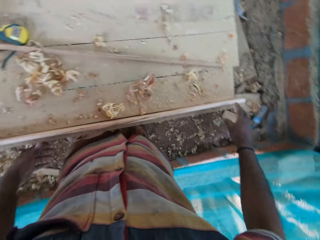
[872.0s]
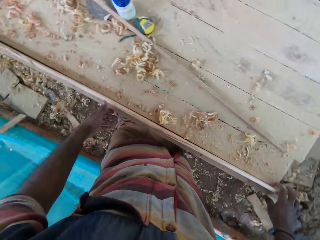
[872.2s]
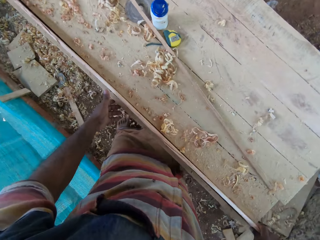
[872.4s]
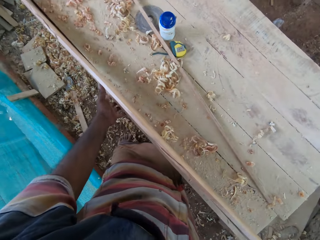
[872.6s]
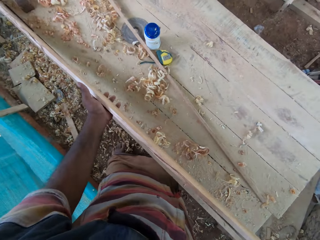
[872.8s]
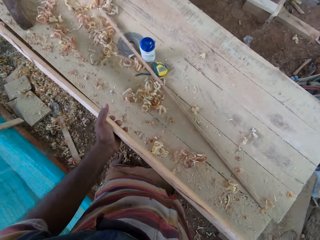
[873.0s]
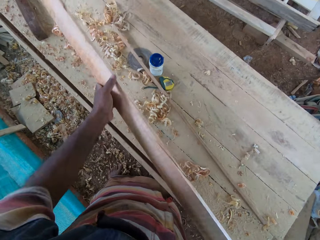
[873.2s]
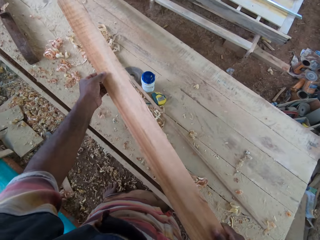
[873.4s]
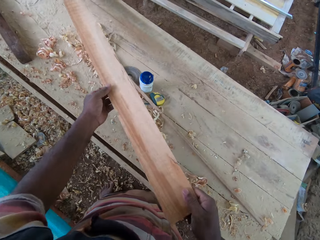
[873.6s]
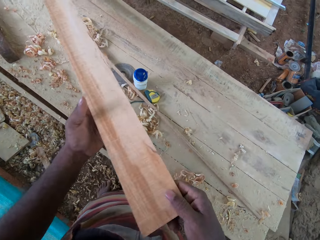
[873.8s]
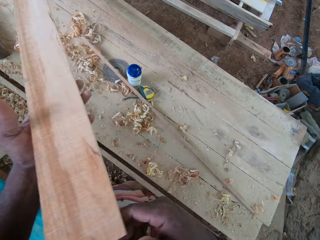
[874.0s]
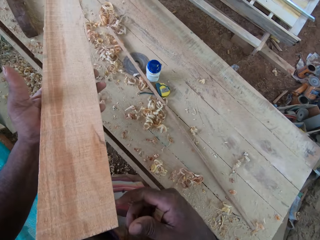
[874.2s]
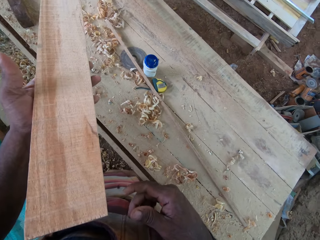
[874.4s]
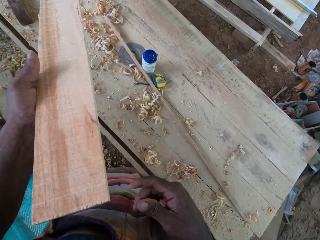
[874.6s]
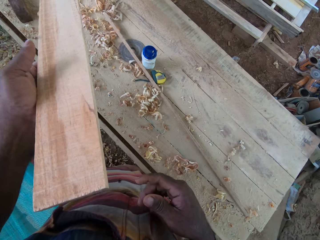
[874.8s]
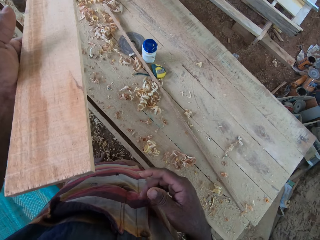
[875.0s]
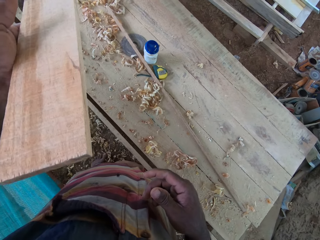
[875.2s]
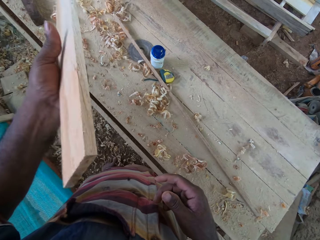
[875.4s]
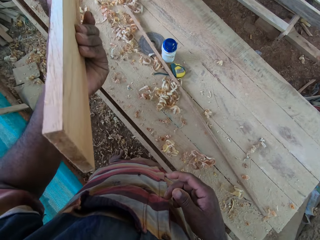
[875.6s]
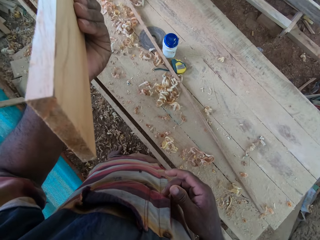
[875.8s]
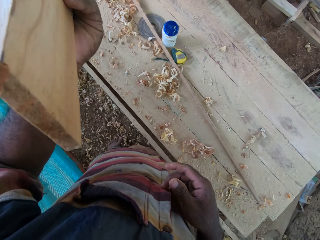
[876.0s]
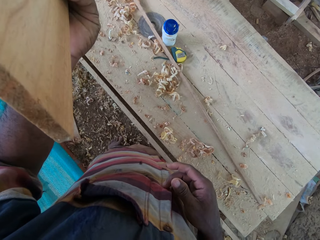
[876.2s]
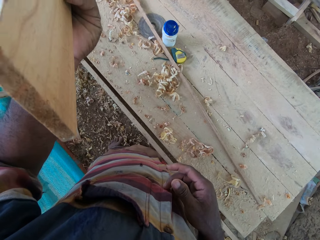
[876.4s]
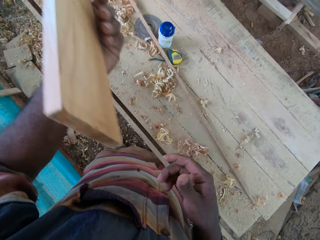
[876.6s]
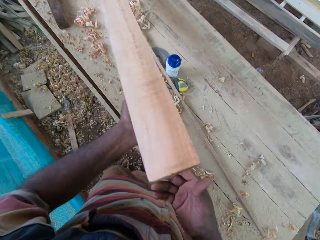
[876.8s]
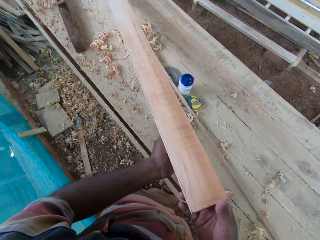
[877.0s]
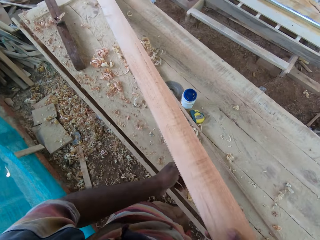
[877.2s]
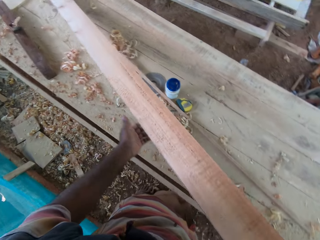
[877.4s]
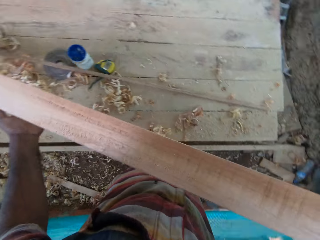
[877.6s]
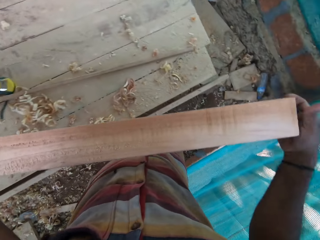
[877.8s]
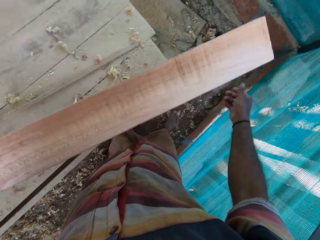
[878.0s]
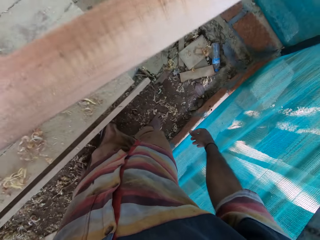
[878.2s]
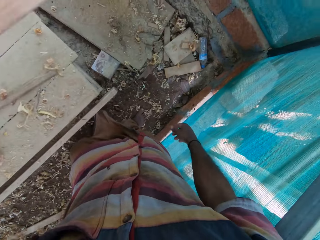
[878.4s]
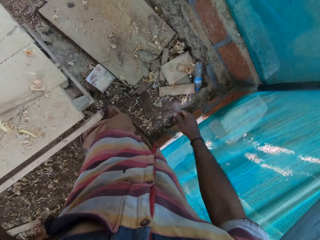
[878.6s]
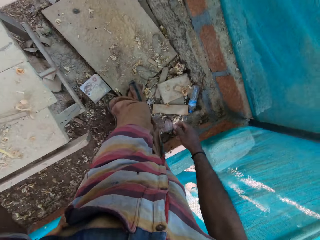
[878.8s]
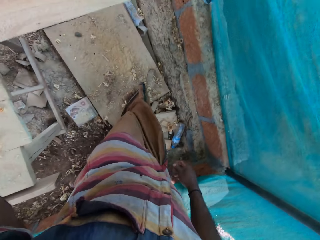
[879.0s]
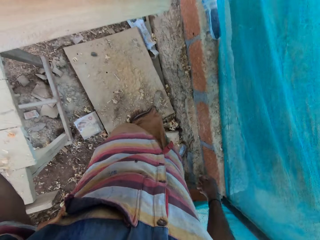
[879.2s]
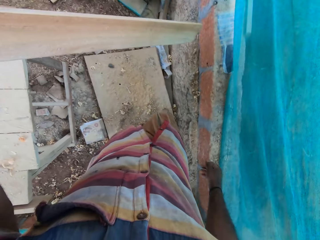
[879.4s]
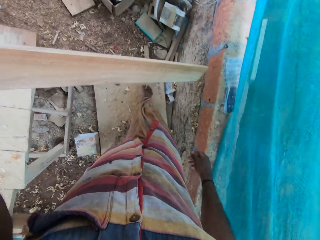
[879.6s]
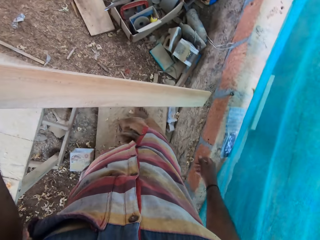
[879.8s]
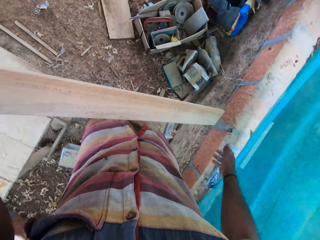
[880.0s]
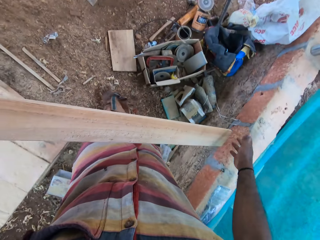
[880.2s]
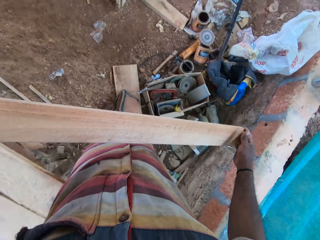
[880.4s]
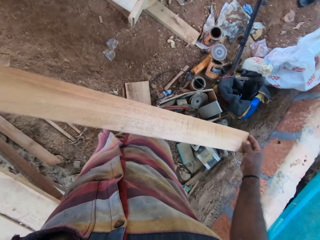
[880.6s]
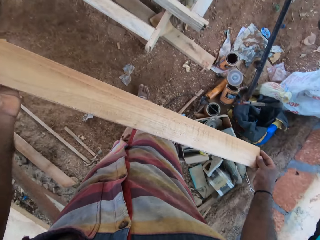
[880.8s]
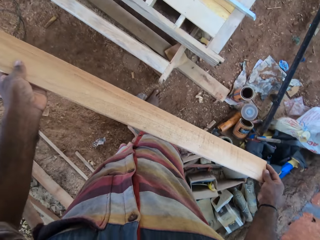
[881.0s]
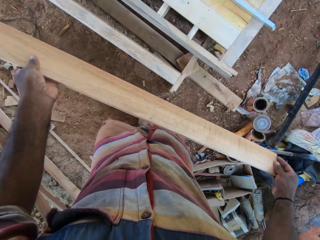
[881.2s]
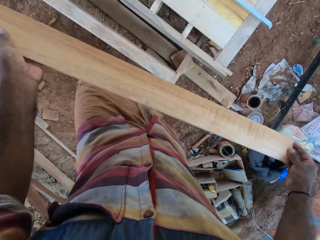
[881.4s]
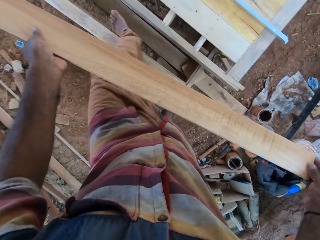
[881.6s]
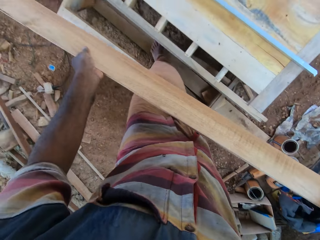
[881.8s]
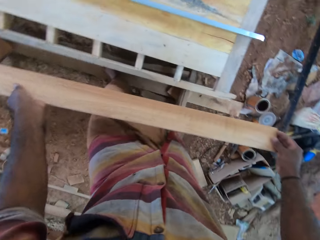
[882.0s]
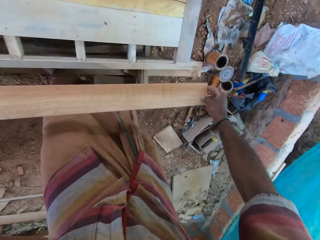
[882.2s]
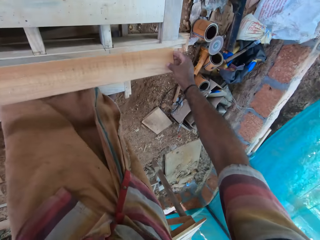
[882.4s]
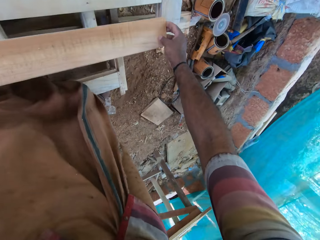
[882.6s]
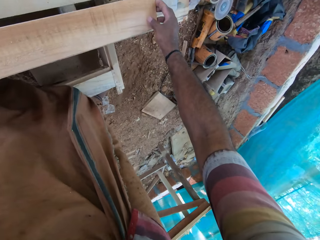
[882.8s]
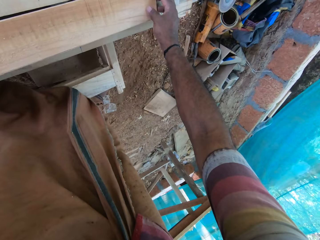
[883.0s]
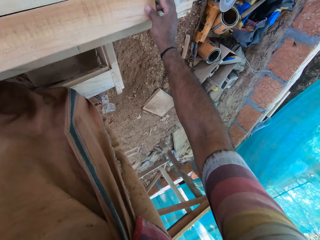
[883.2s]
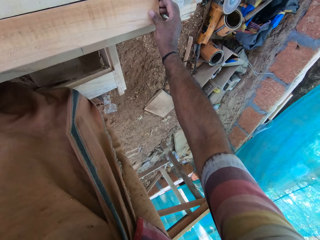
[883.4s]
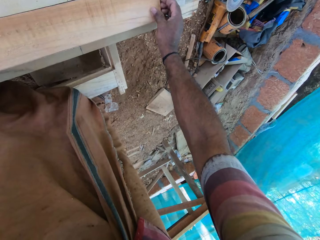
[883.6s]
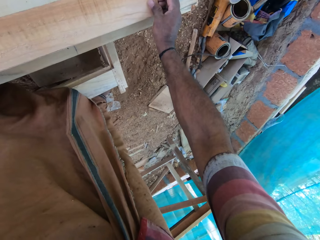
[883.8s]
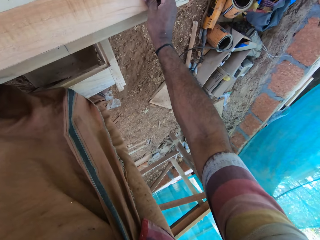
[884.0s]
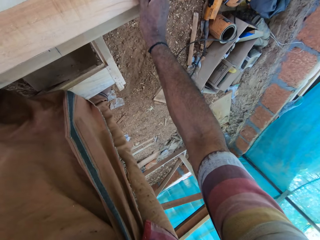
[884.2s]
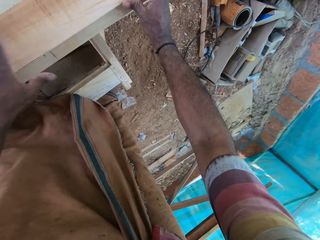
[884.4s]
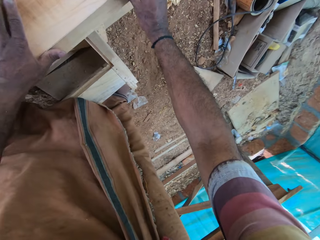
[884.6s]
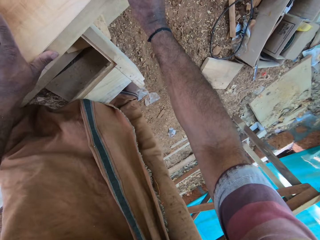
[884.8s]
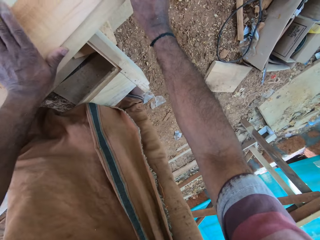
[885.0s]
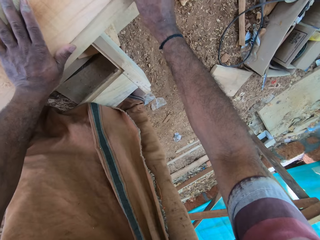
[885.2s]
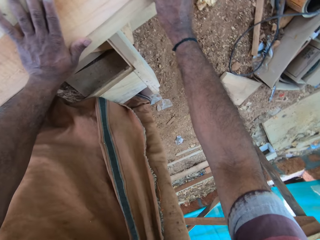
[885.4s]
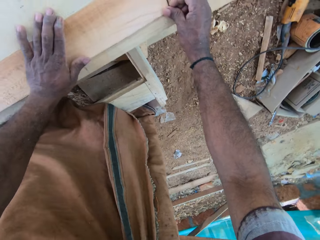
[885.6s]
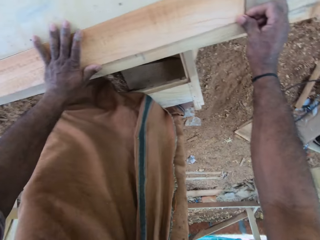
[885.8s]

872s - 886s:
The camera wearer walks around. They pick up the timber from the stand. They raise the timber. They look at the timber. They move the timber. They carry the timber. They walk around. They put the timber on the furniture.

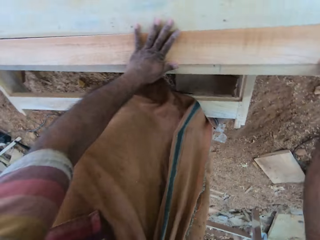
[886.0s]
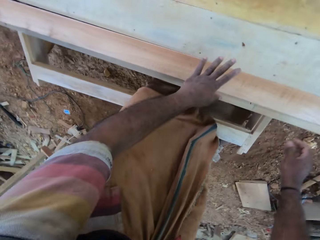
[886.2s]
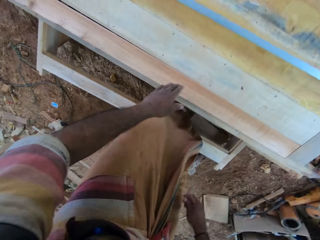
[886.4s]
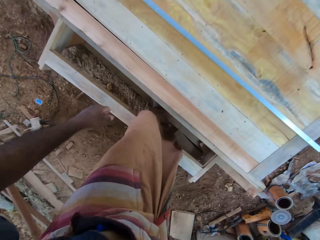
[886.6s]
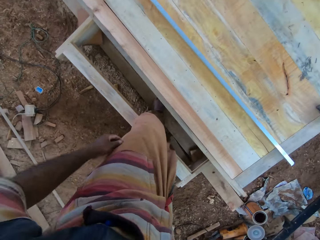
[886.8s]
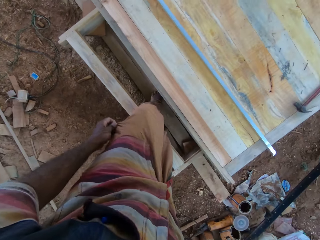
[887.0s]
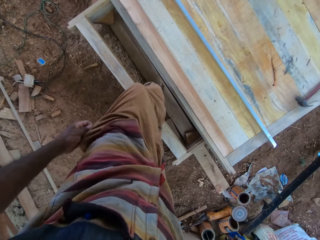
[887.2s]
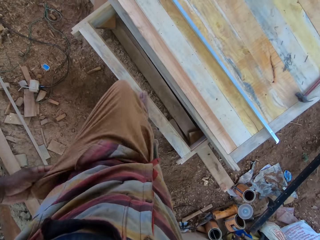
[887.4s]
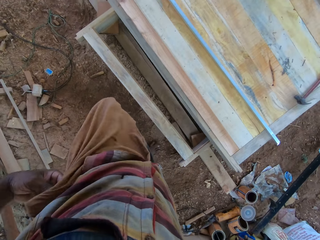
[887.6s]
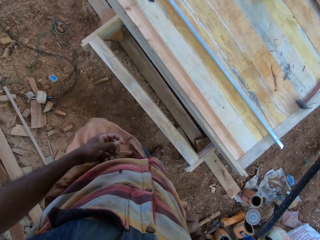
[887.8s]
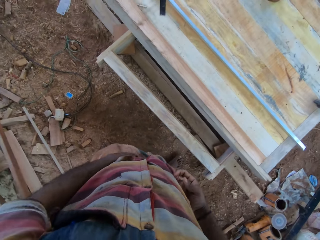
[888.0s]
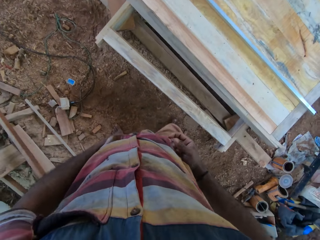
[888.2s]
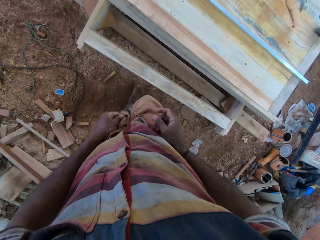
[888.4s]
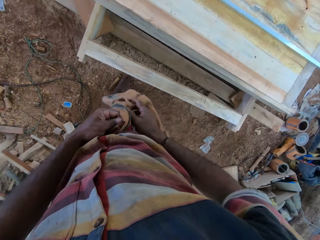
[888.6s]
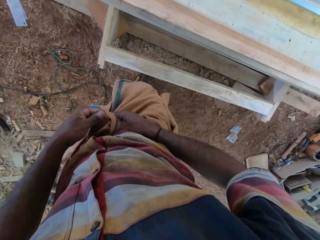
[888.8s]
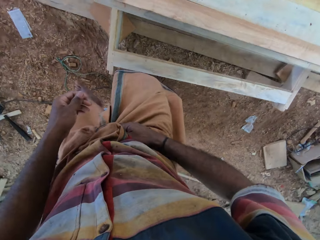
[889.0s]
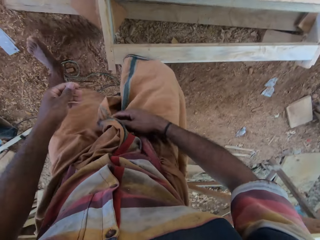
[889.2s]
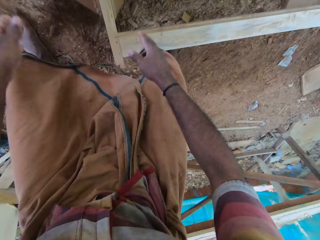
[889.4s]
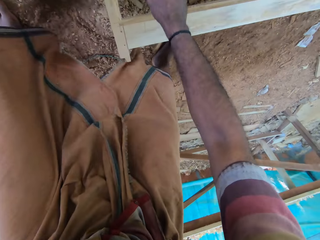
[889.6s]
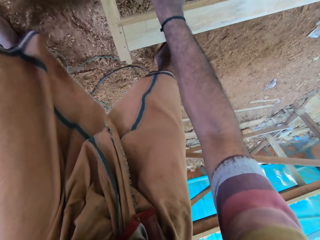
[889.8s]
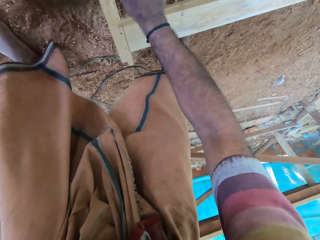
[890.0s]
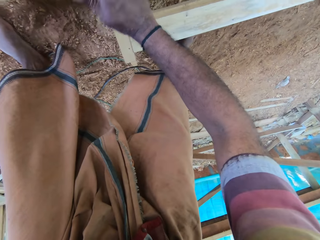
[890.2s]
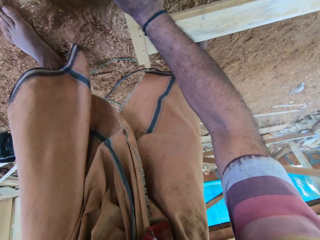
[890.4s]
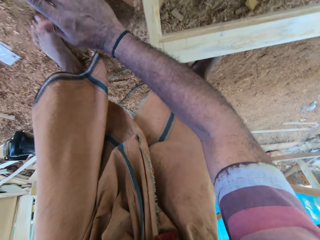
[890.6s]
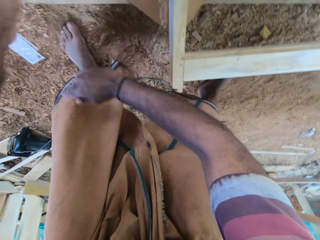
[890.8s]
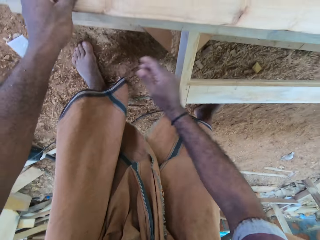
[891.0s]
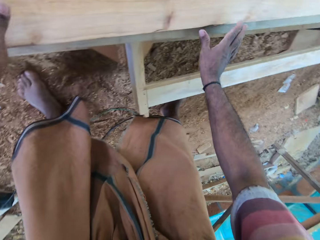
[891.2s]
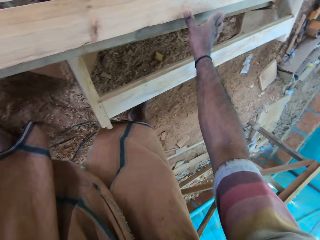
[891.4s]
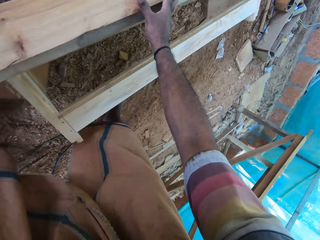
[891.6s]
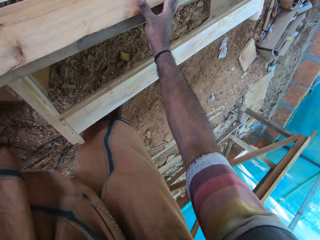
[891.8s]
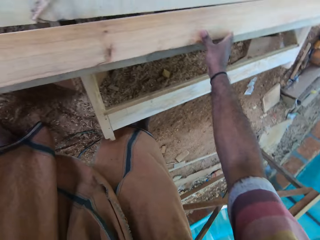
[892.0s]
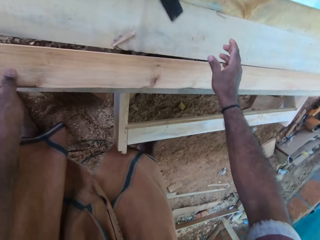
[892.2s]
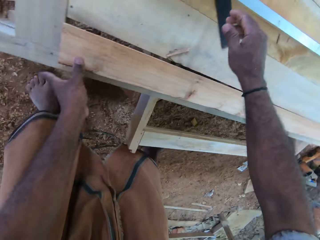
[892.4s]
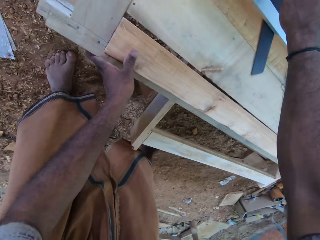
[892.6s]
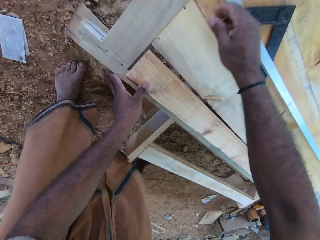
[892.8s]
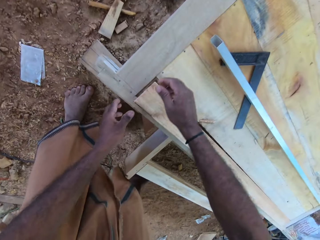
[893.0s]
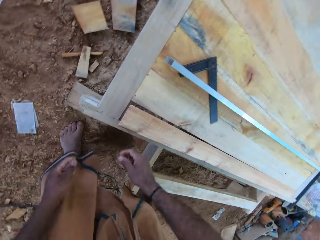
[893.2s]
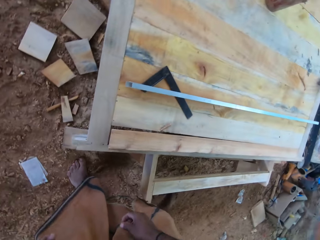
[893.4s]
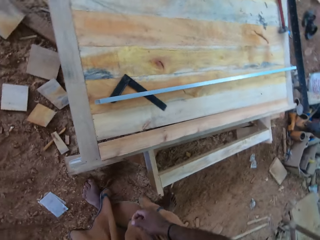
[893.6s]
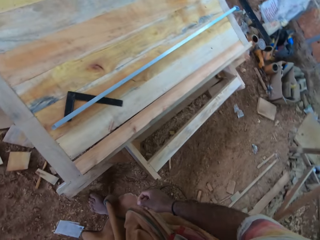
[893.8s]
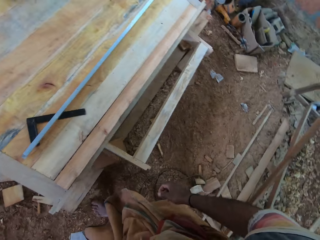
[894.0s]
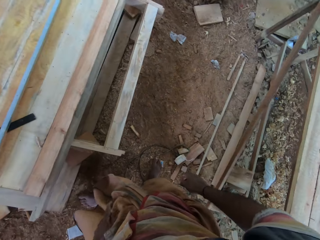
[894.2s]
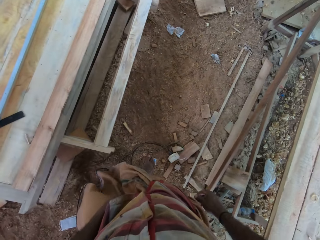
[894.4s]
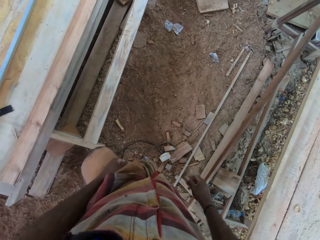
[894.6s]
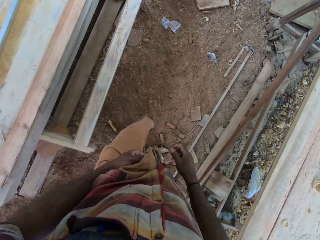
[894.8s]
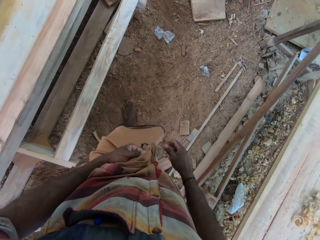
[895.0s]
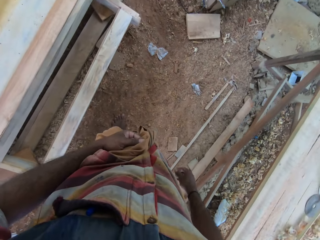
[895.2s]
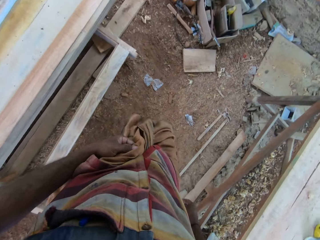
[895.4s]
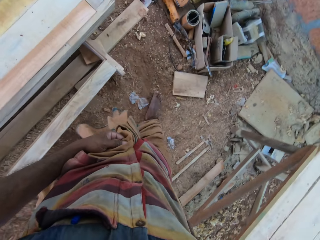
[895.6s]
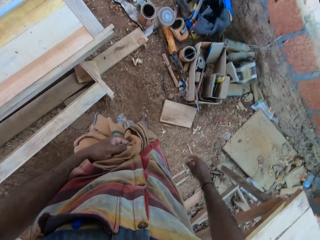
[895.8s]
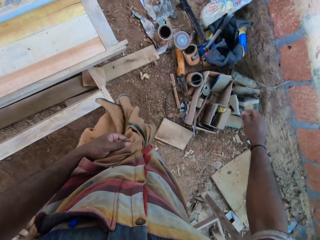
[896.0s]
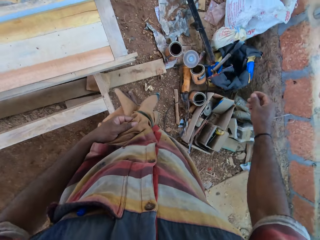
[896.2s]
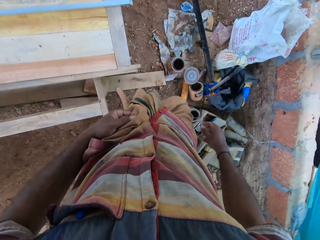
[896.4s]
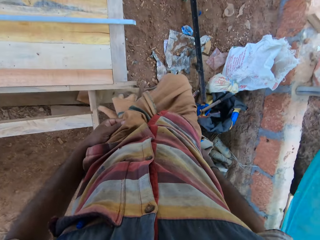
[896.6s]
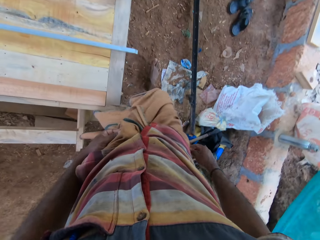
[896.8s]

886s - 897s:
The camera wearer rises up. They move a cloth with the left hand. They bend towards the furniture. They touch something with the right hand. They stand up. They walk beside the furniture.
